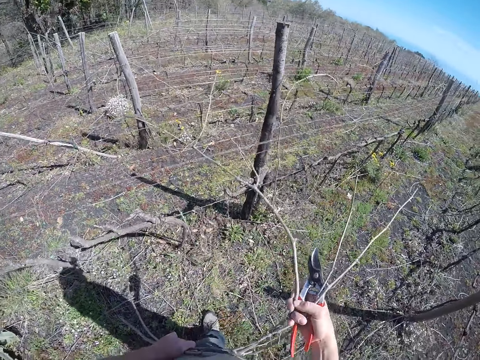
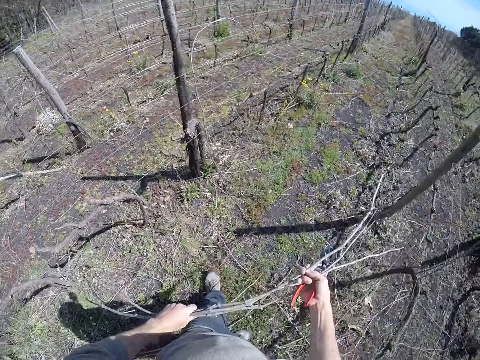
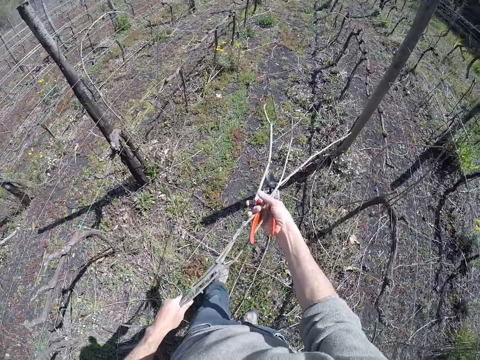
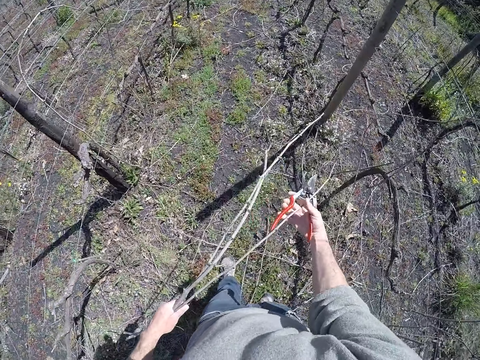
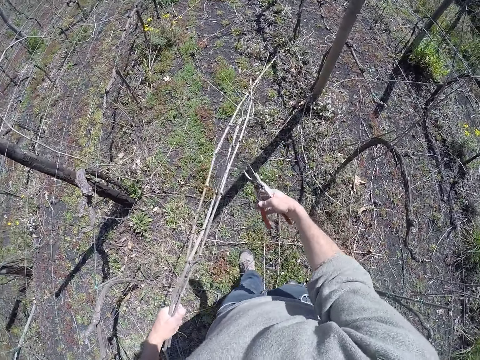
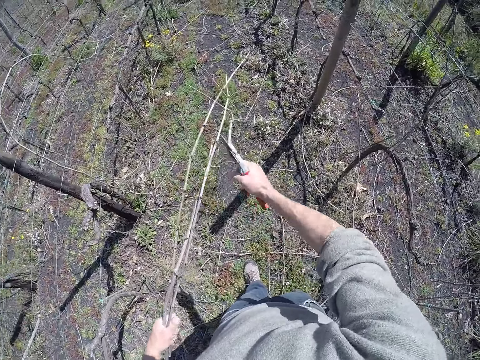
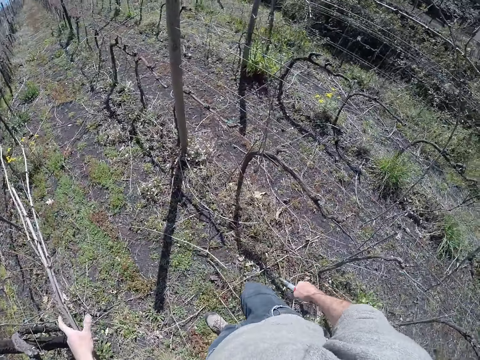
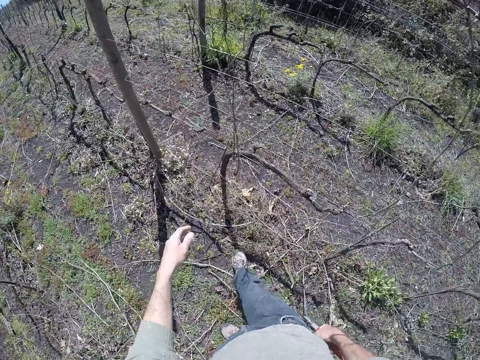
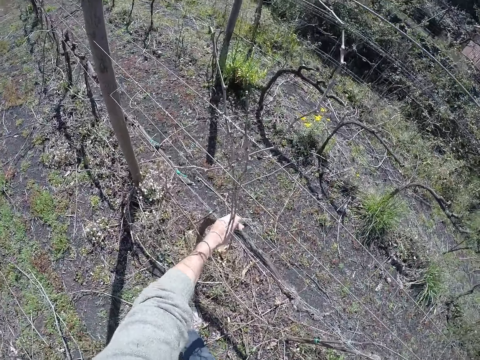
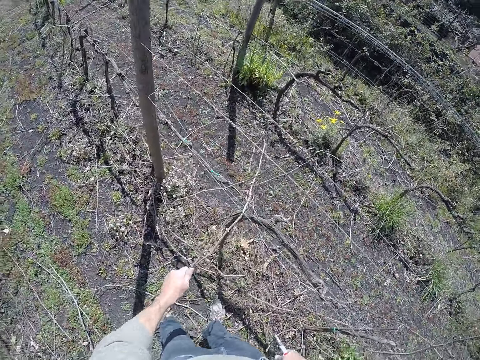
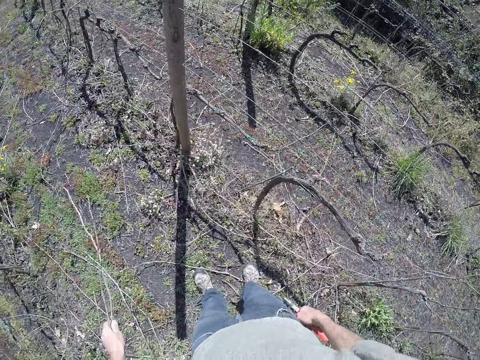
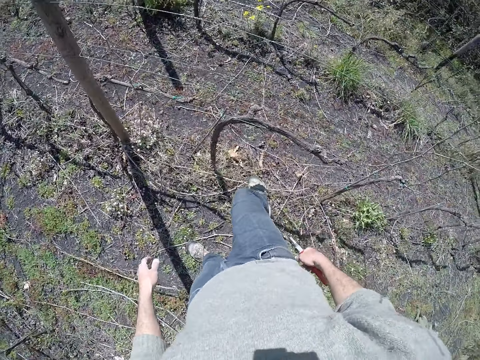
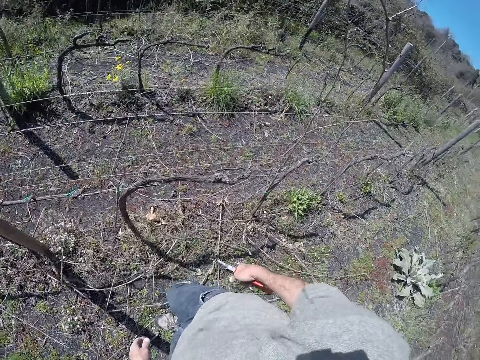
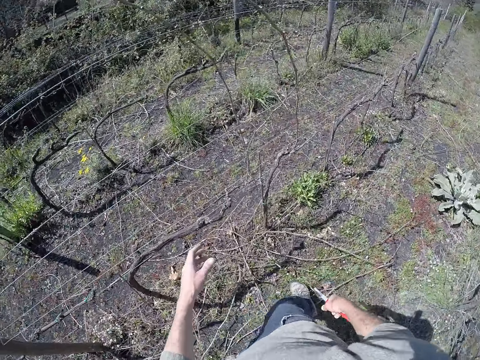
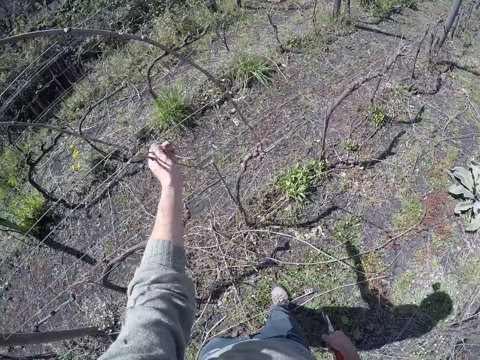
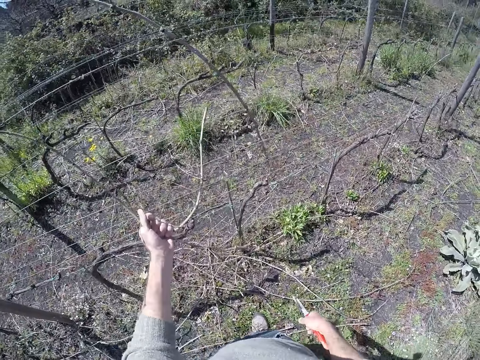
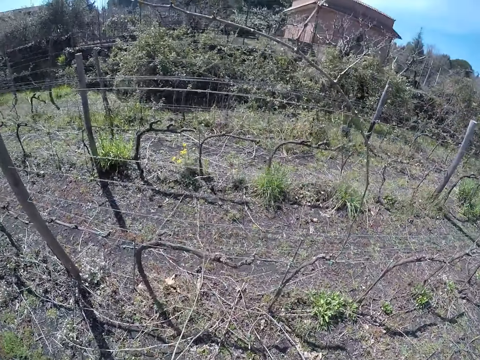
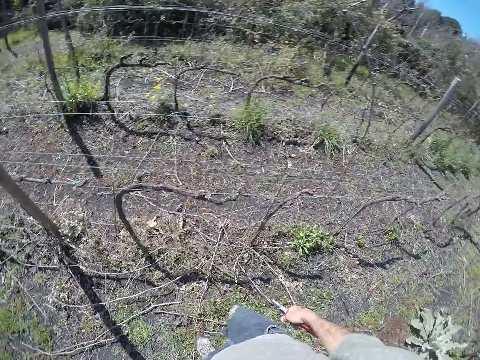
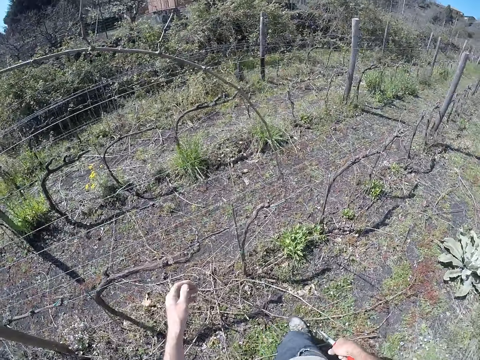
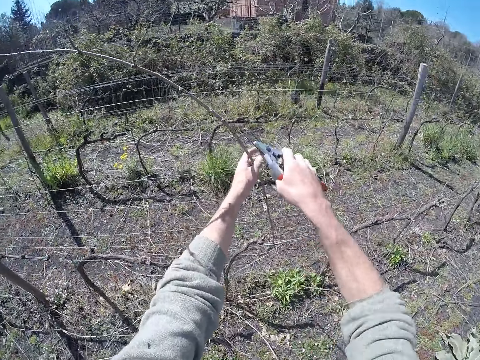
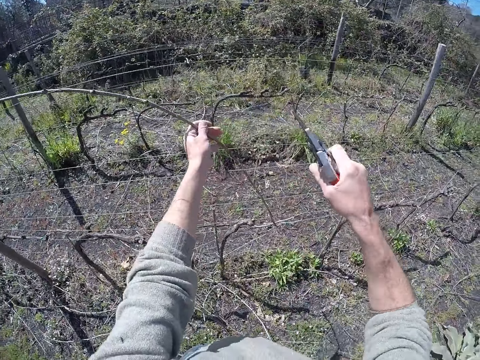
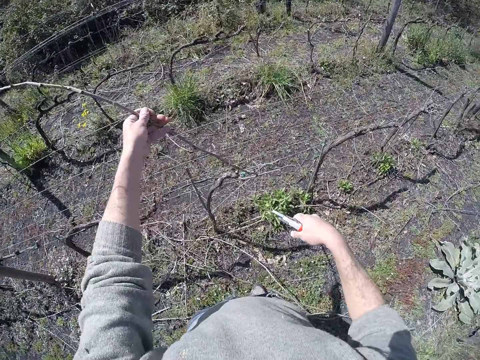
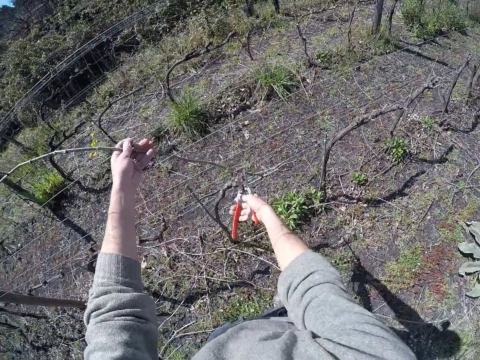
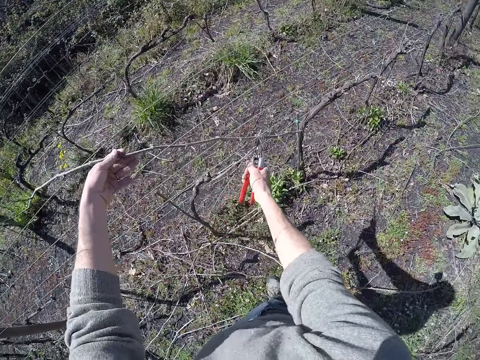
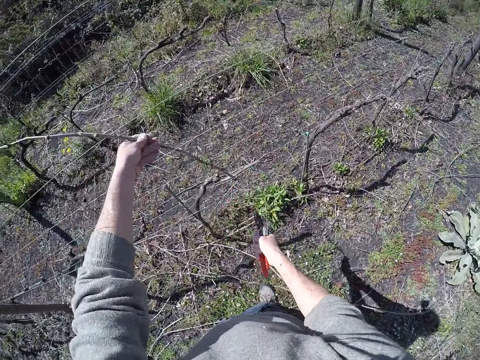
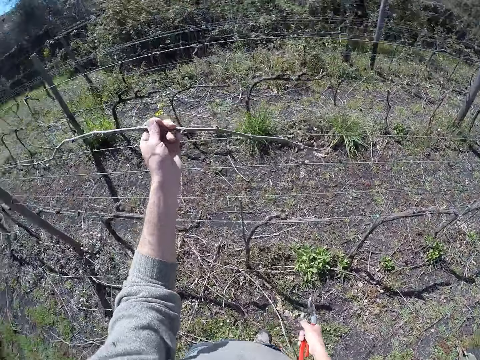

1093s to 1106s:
The camera wearer holds the wood with both hands. He pulls the wood with both hands. He holds the wood with the left hand. He cuts the twig or branch with the pruner or secateurs in his right hand. He drops the twig on the ground with his left hand. He pulls the twig from the wire with his left hand. He throws the branch on the ground. He drops the twig on the ground with his left hand. He throws the branch on the ground. He pulls the twig from the wire with his left hand. He drops the twig on the ground with his left hand. He throws the branch on the ground. He pulls the twig from the wire with his left hand. He cuts the twig with the pruner in his right hand. He cuts the branch with the secateurs.

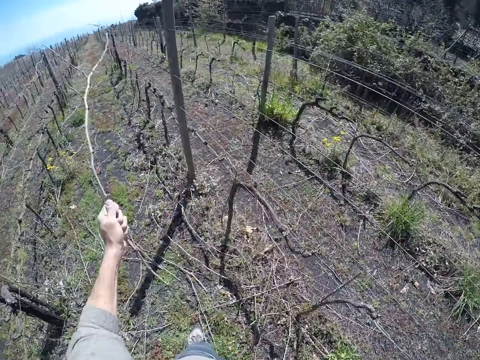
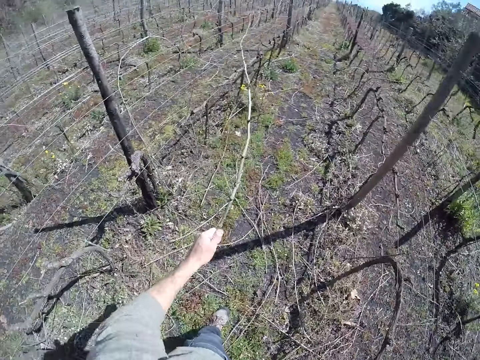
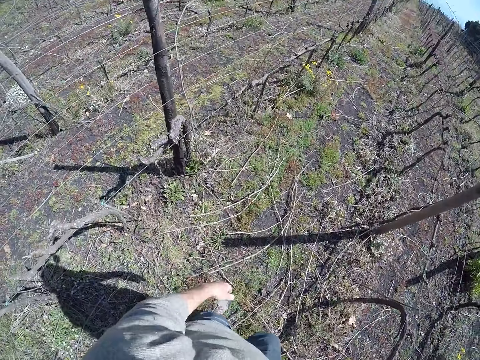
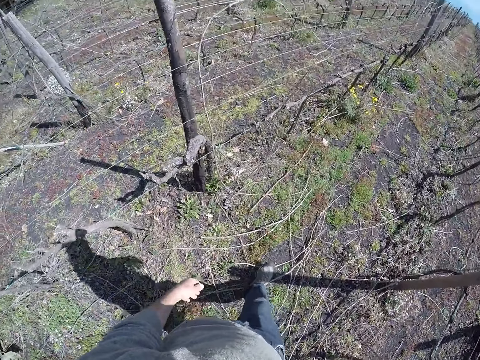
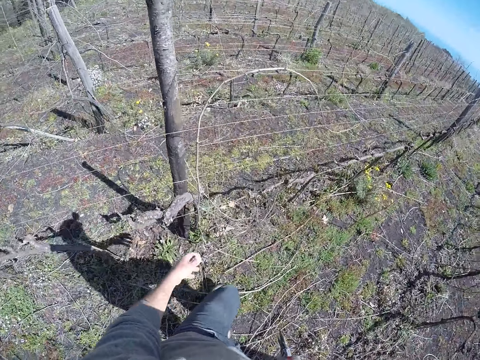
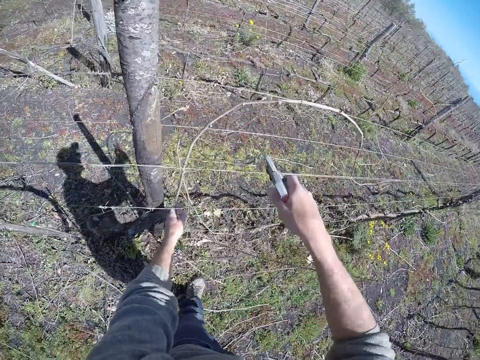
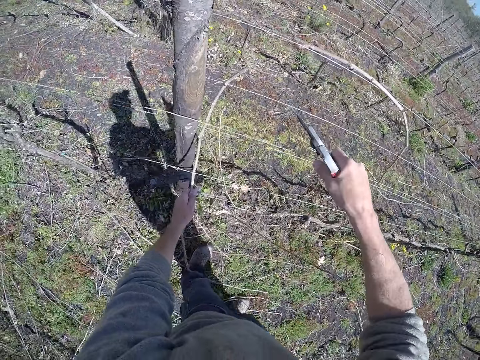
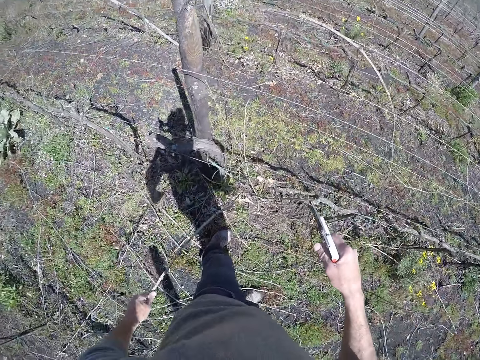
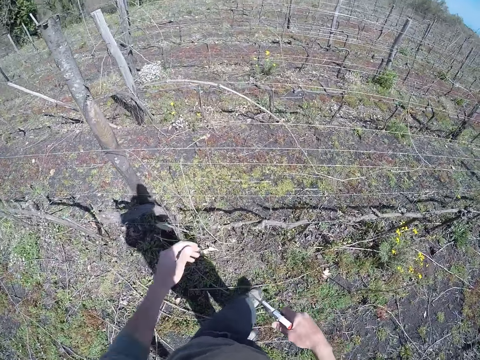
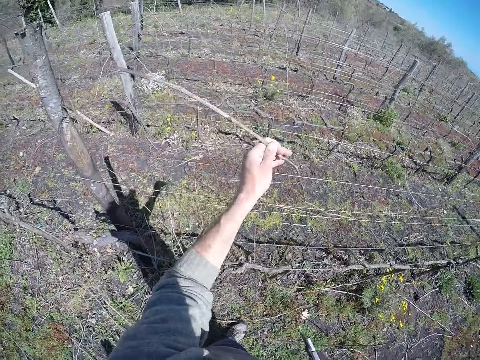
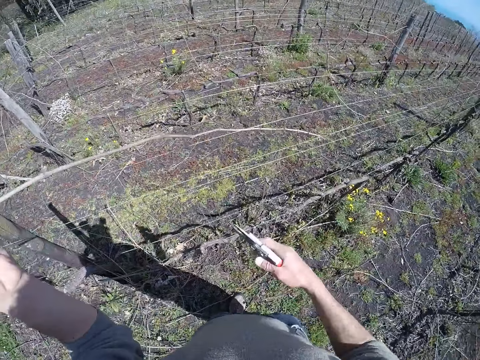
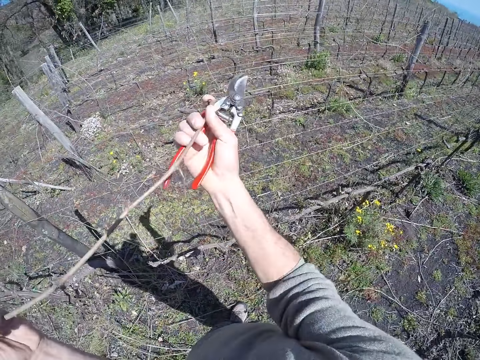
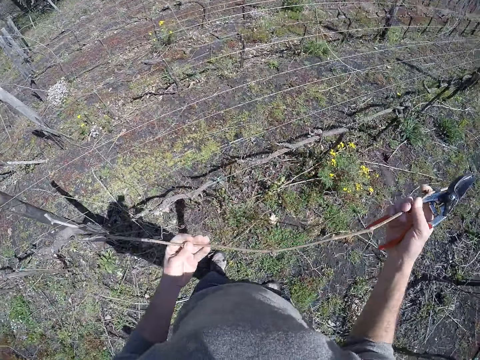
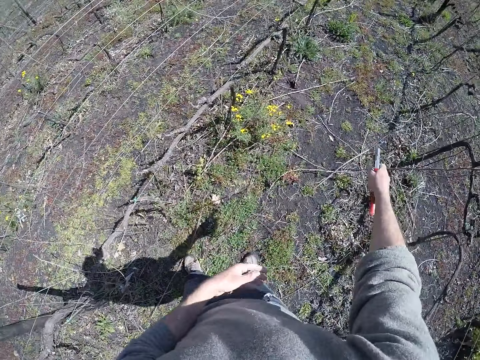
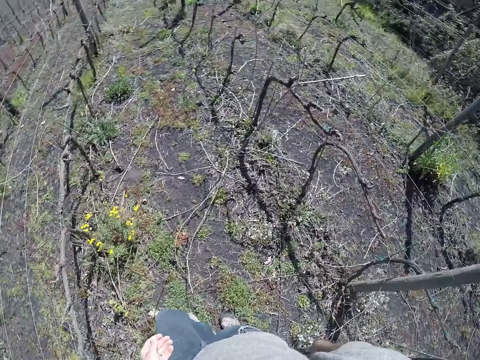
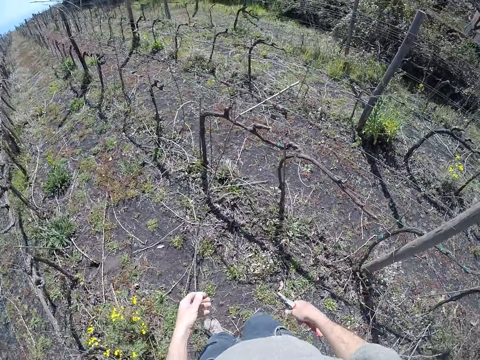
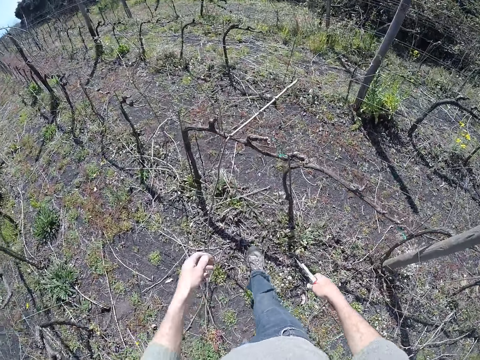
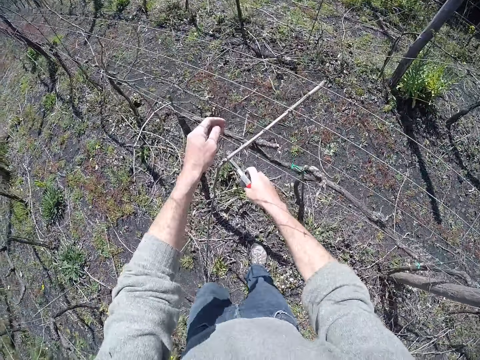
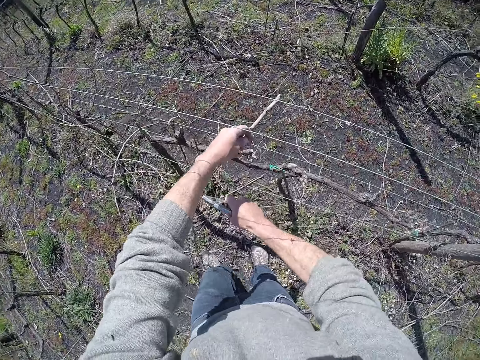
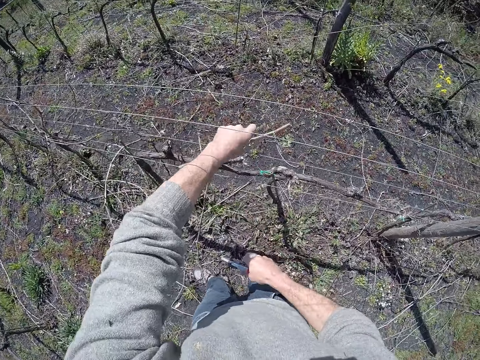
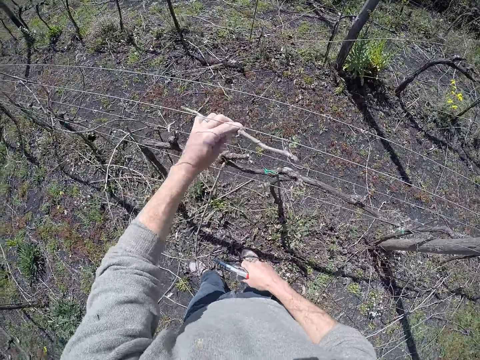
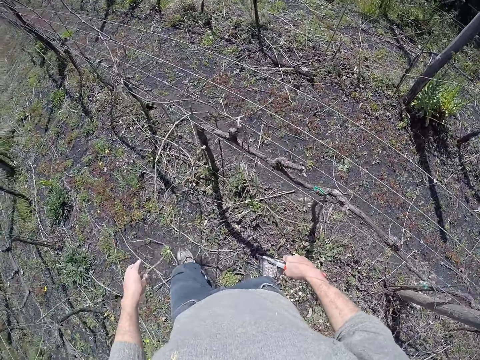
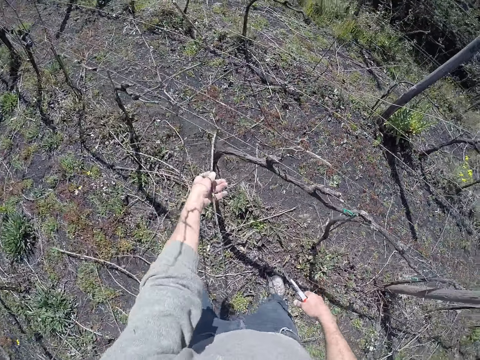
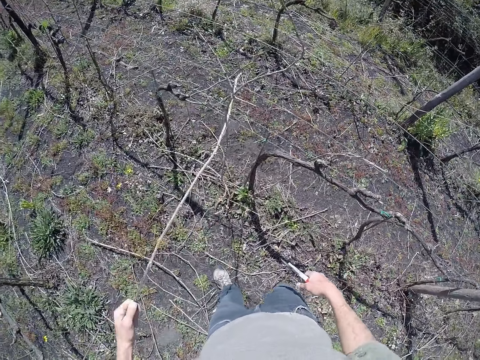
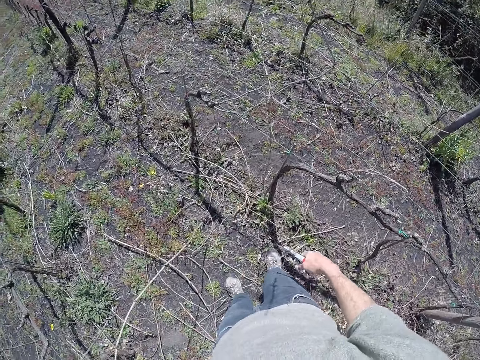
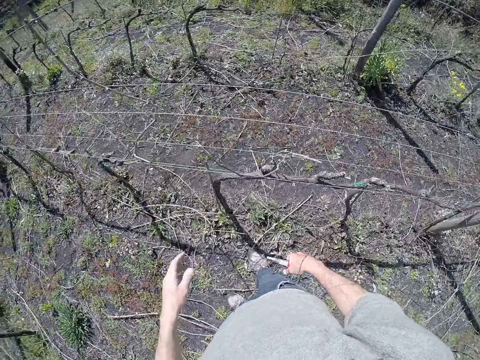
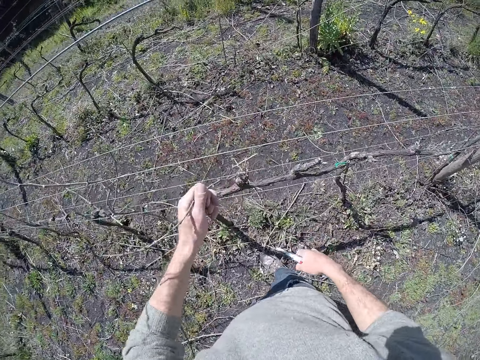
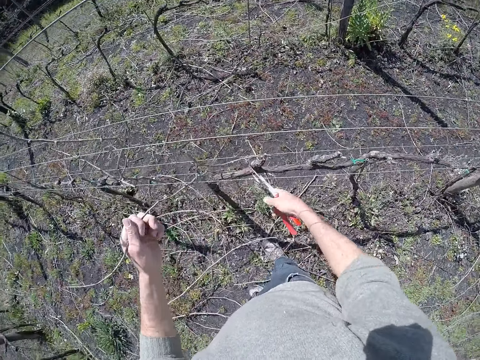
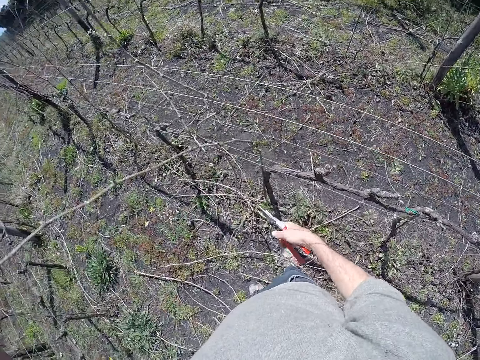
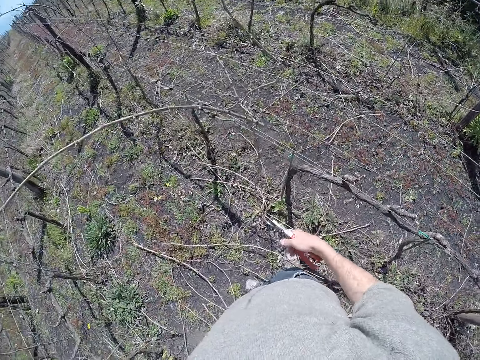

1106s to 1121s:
The camera wearer drops the twig on the ground with his left hand. He pulls the tree branches. He throws the branch on the ground. He moves around. He holds the twig from the wire with his left hand. He cuts the twig with the pruner in his right hand. He drops the twig on the ground with his left hand. He throws the branch on the ground. He pulls the twig from the wire with his left hand. He pulls the twig from the wire with both hands. He drops the twig on the ground with both hands. He throws the branch on the ground. He moves around. He pulls the twig from the wire with his left hand. He drops the twig on the ground with his left hand. He throws the branch on the ground. He pulls the twig from the wire with his left hand. He drops the twig on the ground with his left hand. He pulls the twig from the wire with his left hand.
